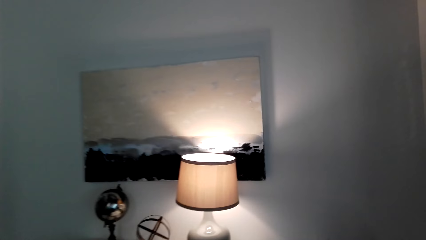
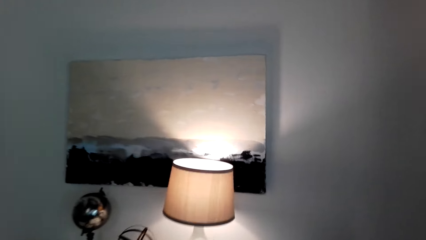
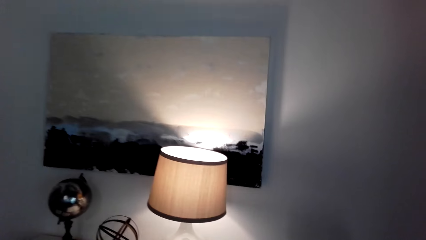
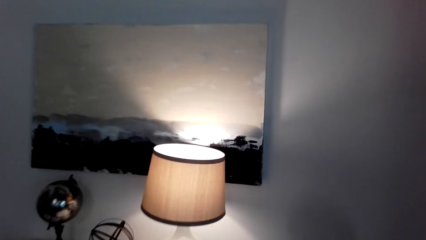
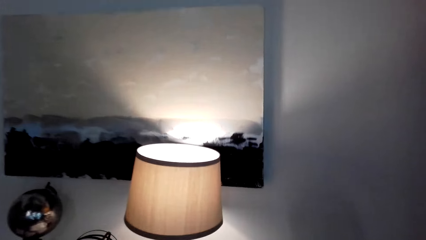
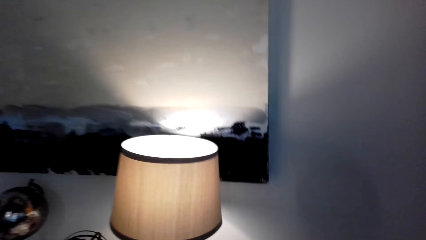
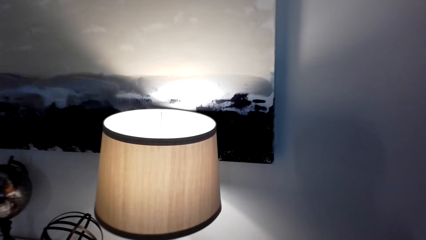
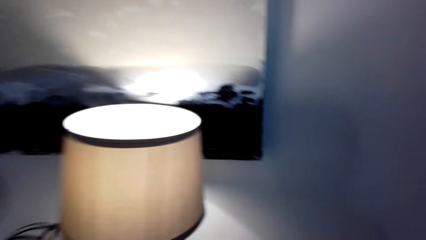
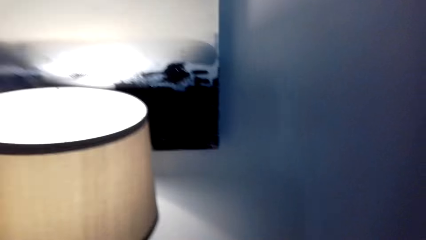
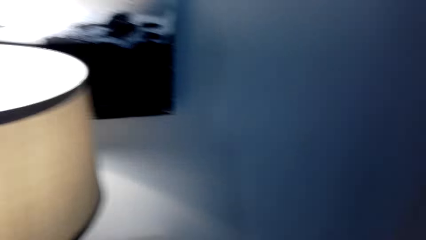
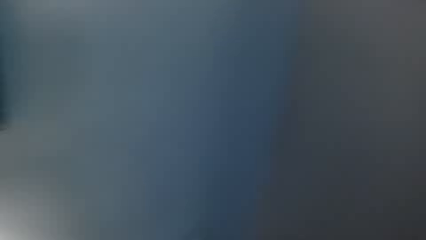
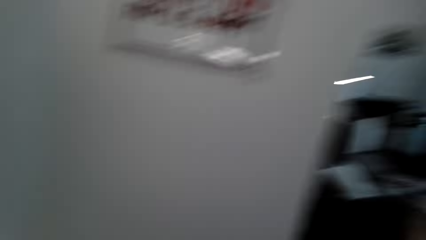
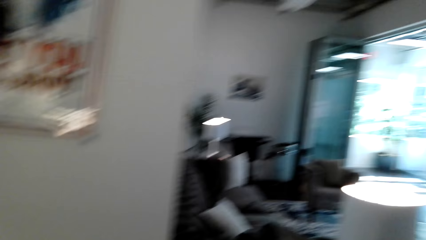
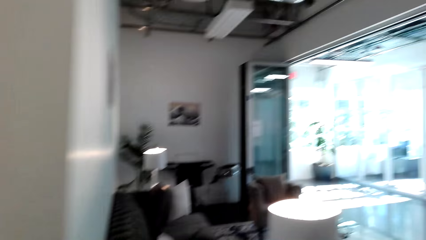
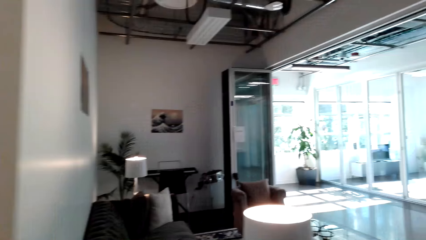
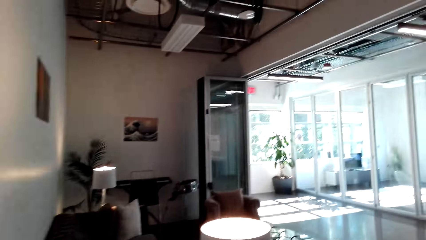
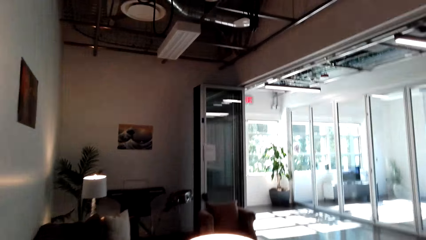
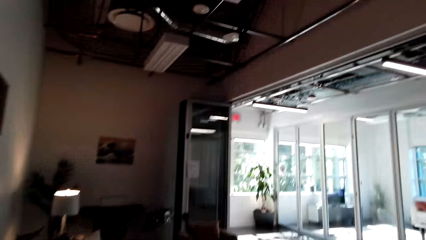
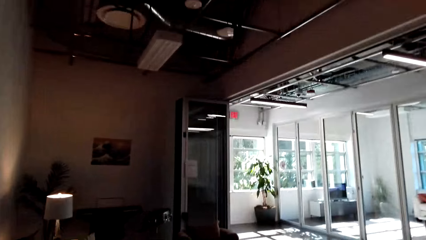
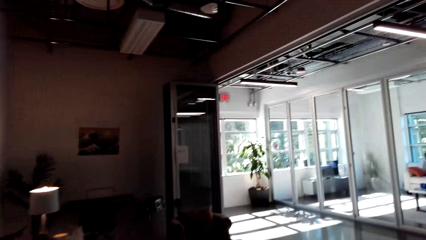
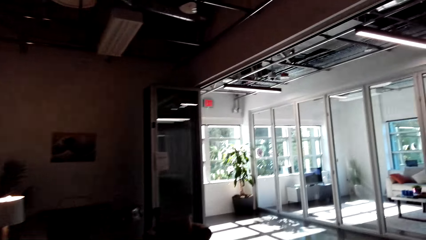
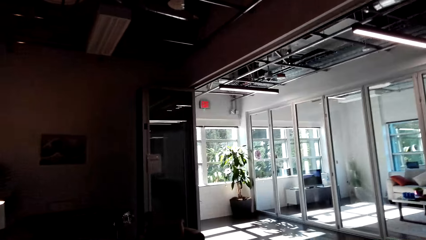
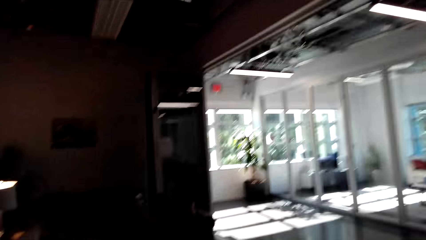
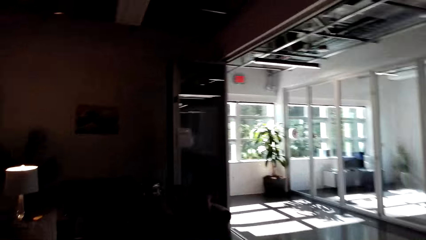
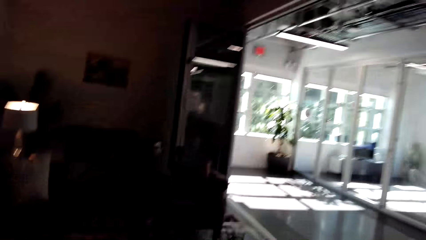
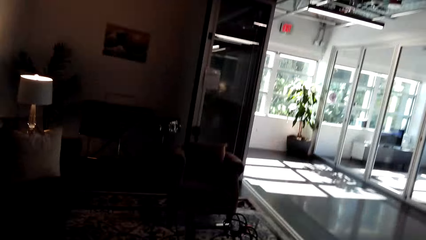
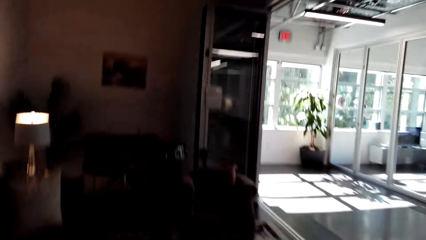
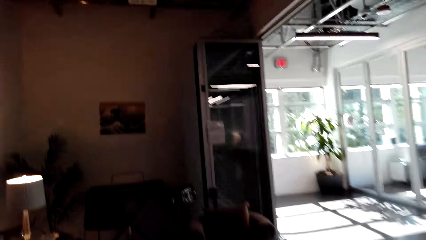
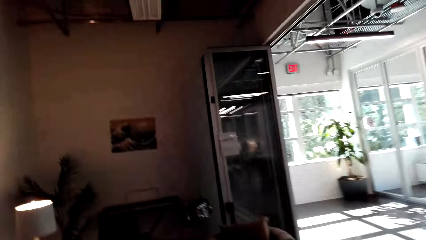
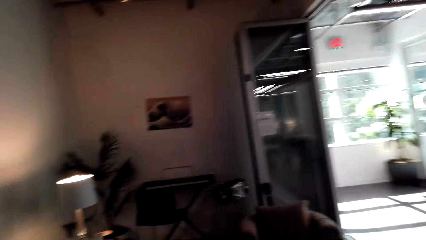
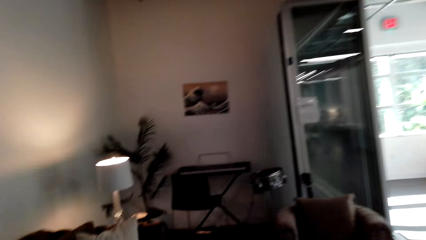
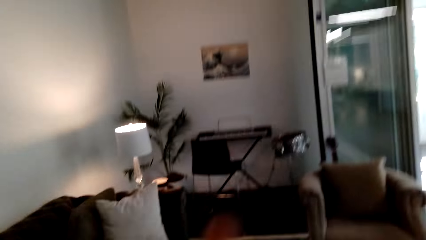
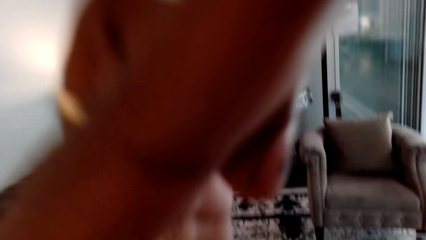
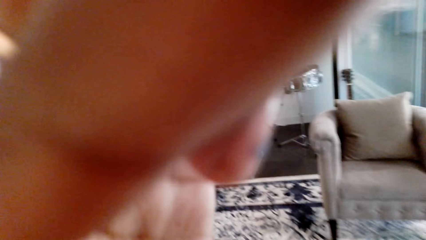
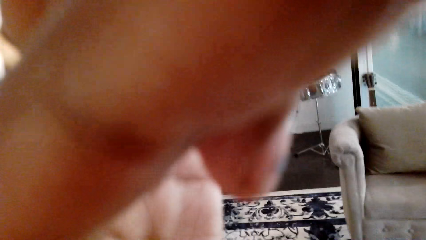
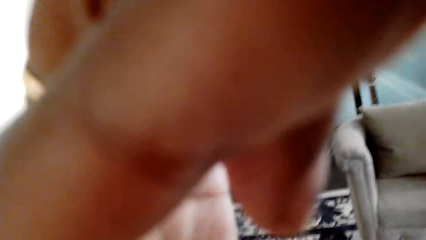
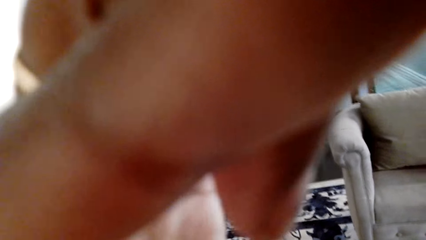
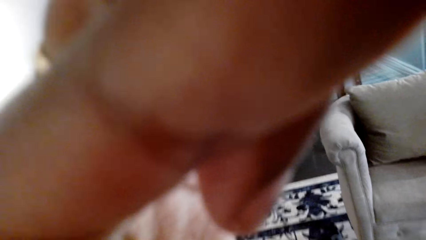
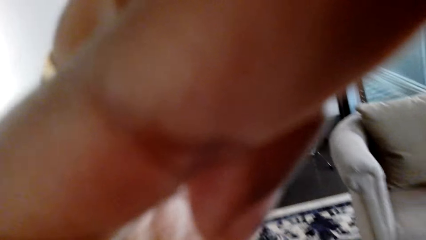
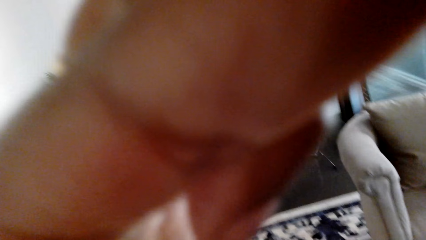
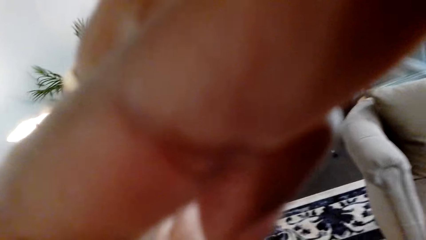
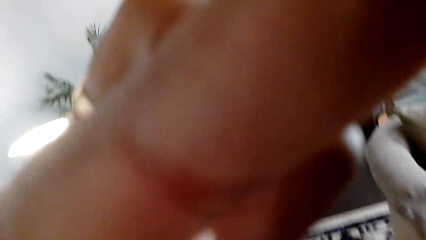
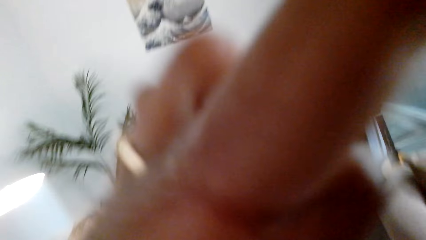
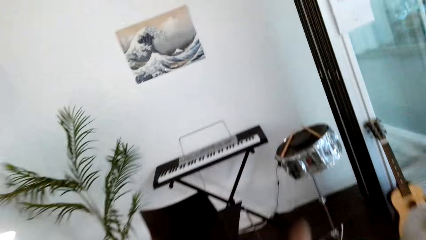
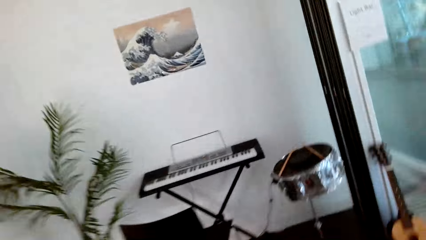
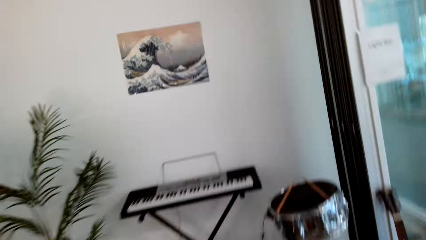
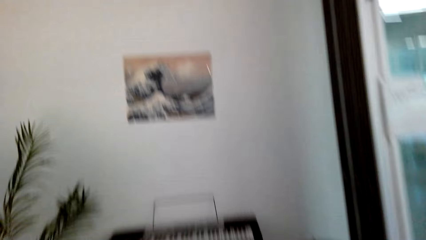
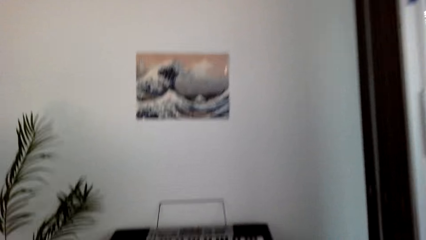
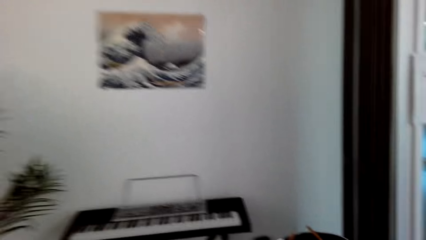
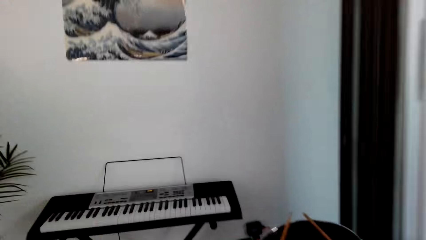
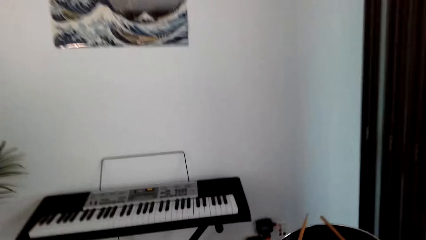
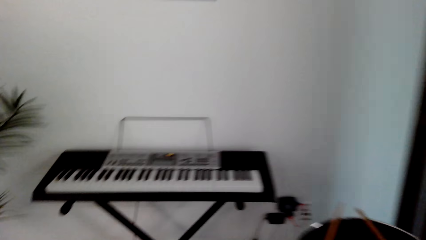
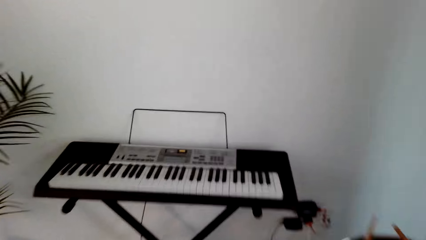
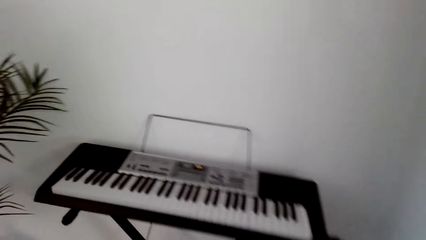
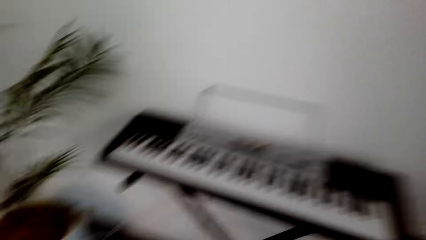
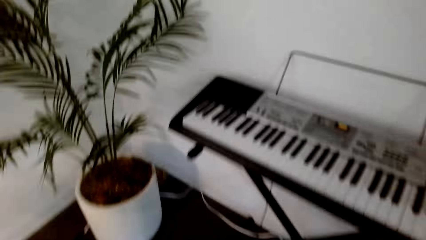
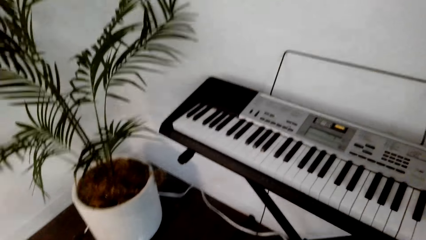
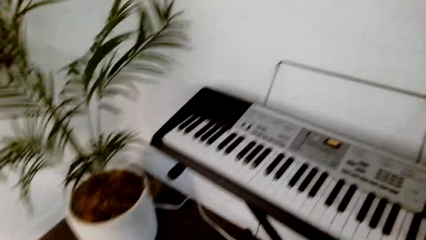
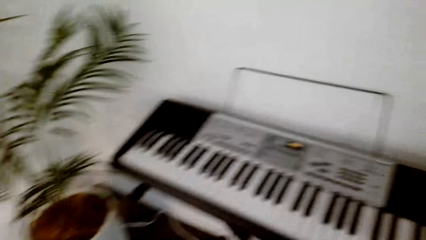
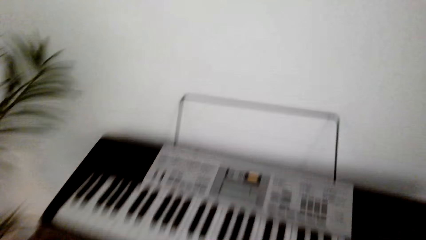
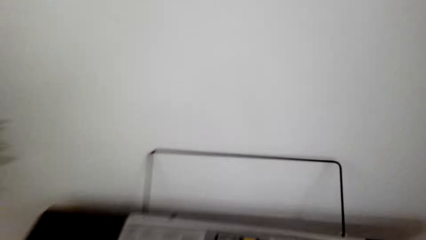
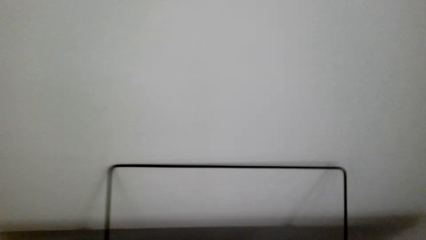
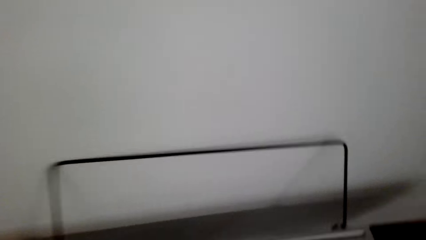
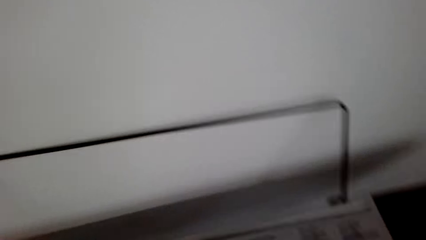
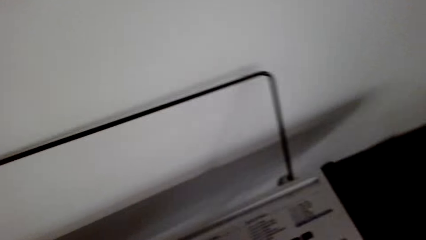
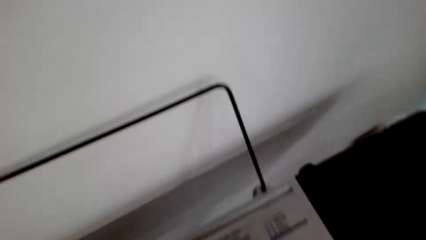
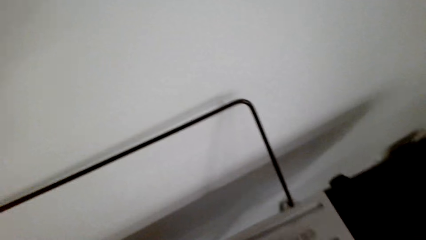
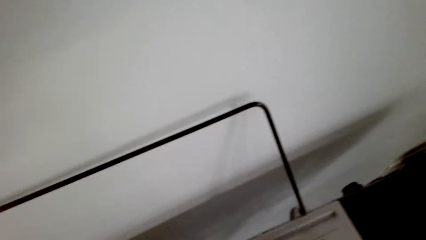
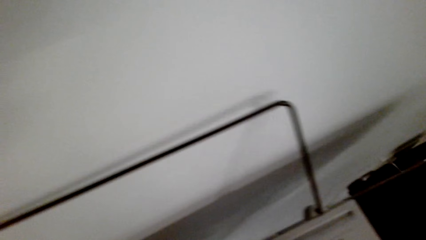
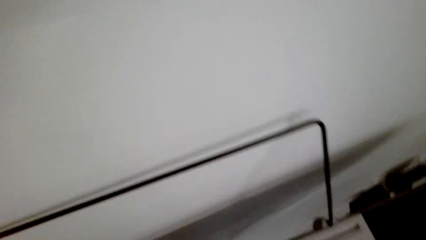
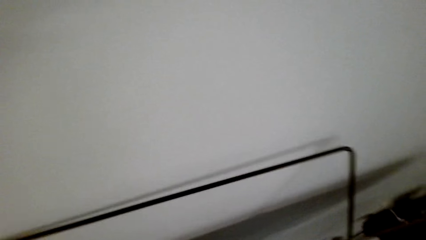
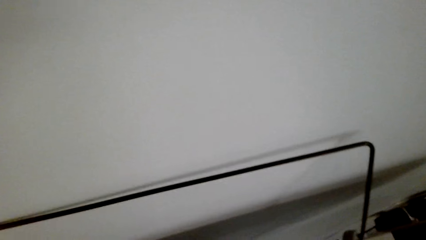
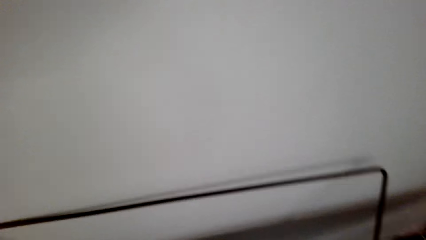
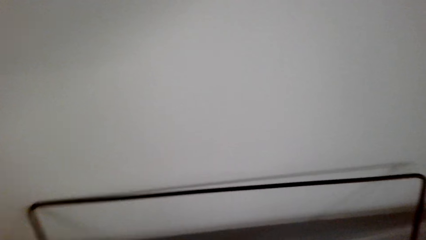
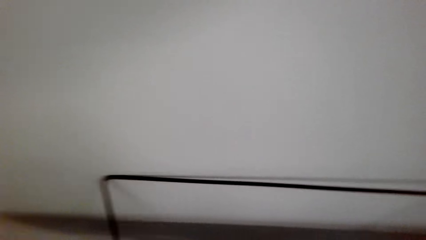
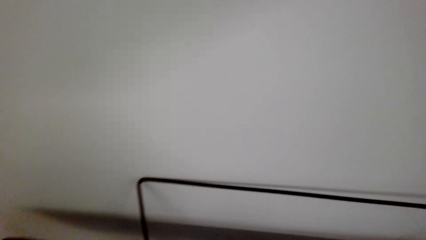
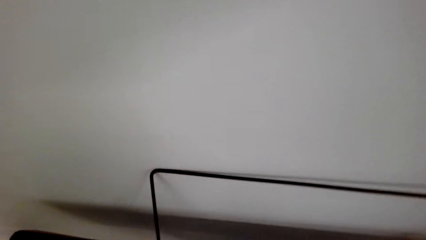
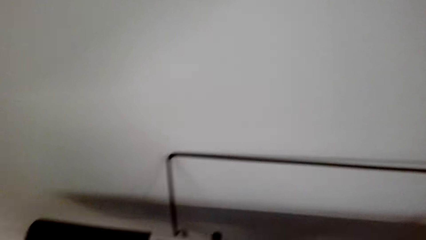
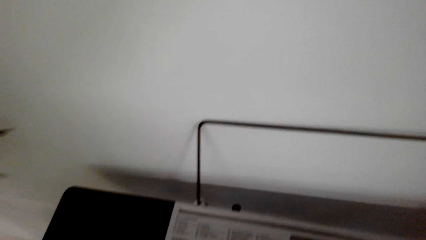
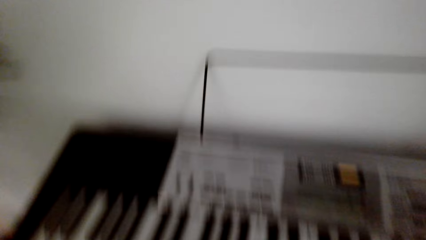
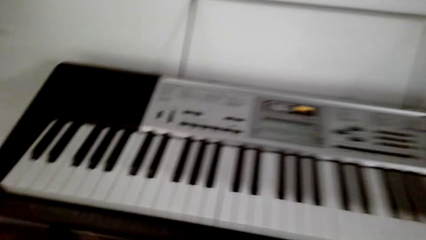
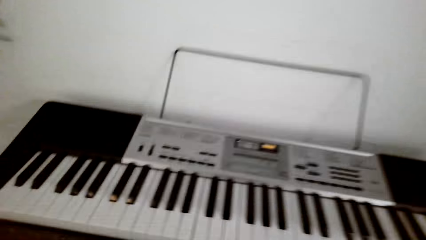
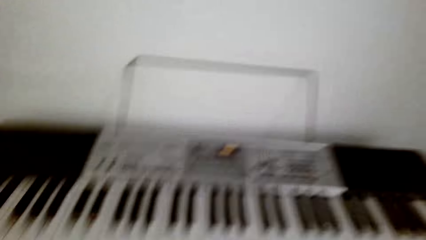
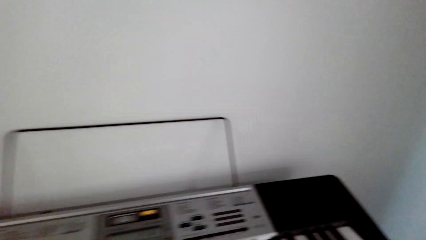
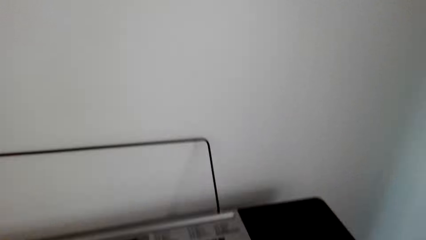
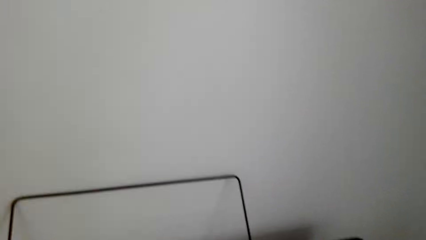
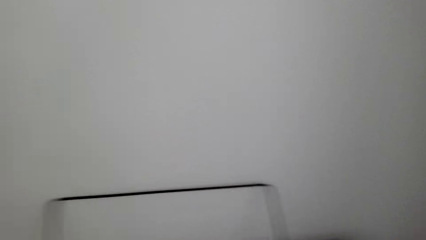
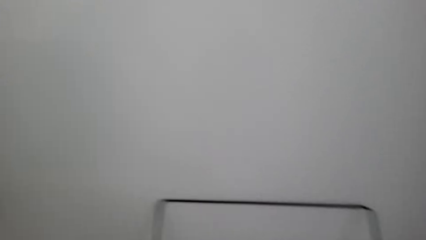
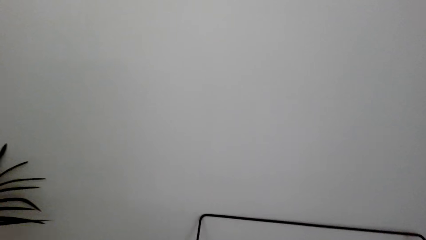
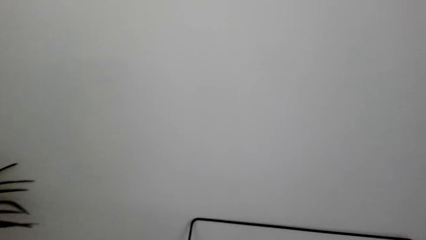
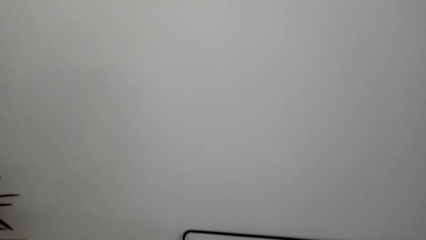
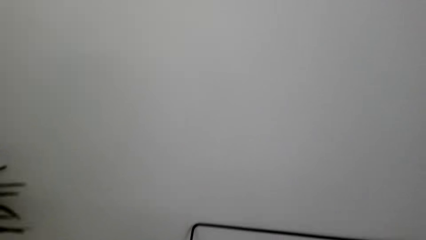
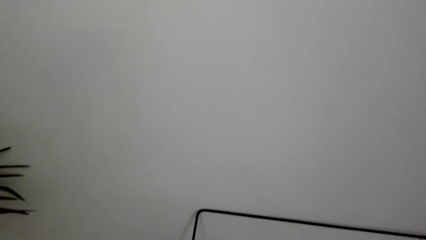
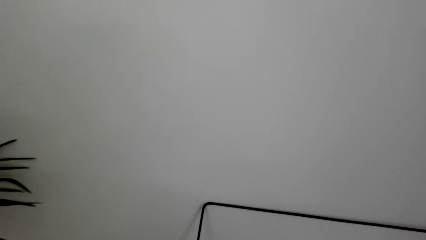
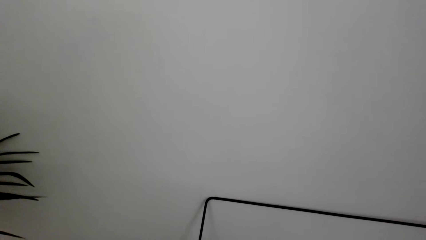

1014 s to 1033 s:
The camera wearer converses with a person. They walk forward and converse with the person. The person converses with the camera wearer. The camera wearer moves around. They turn back and walk forward. The person converses with the camera wearer. The camera wearer converses with the person. They adjust the camera. The person converses with the camera wearer. The camera wearer moves around and converses with the person.
